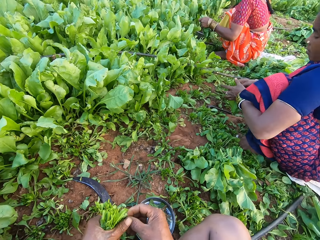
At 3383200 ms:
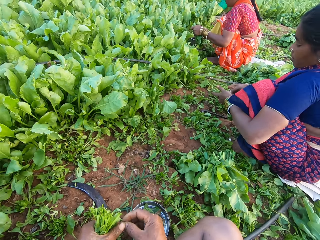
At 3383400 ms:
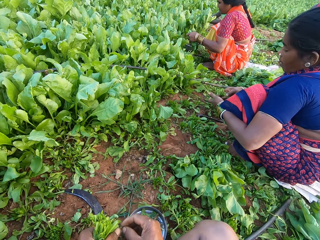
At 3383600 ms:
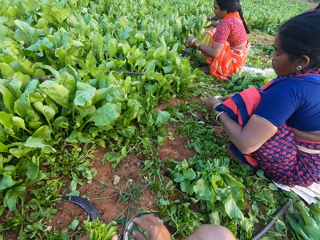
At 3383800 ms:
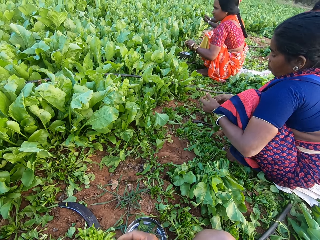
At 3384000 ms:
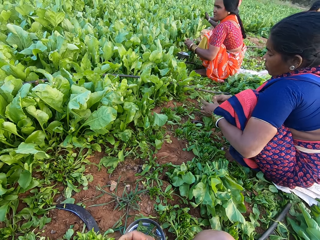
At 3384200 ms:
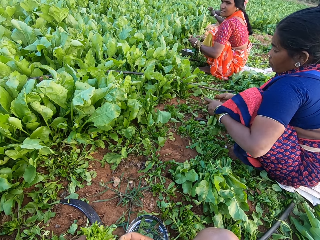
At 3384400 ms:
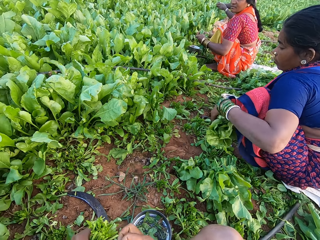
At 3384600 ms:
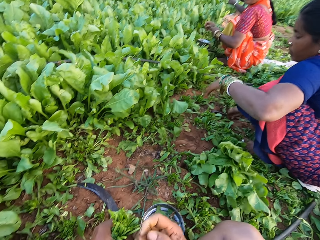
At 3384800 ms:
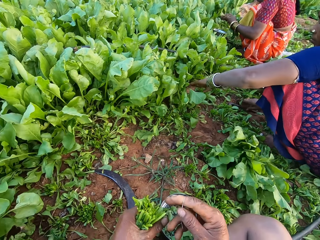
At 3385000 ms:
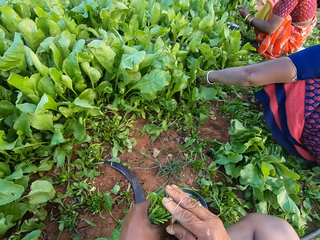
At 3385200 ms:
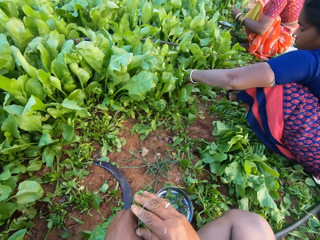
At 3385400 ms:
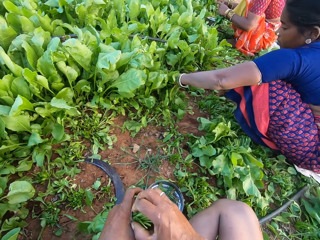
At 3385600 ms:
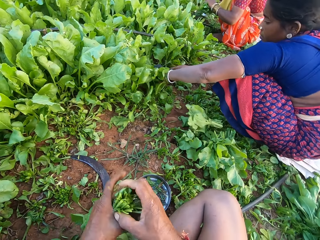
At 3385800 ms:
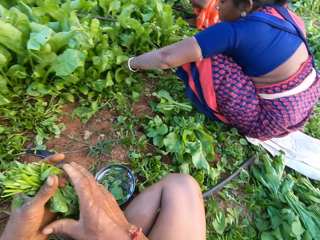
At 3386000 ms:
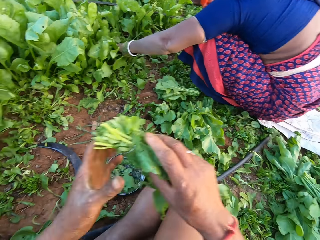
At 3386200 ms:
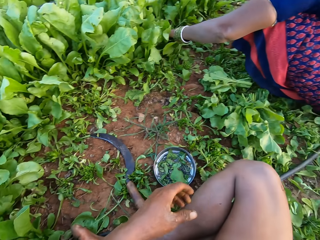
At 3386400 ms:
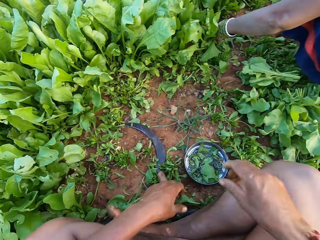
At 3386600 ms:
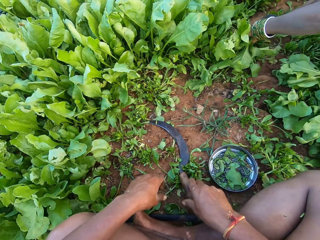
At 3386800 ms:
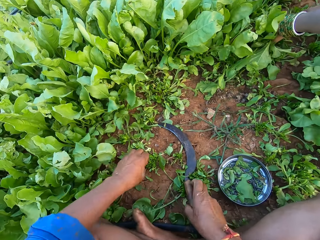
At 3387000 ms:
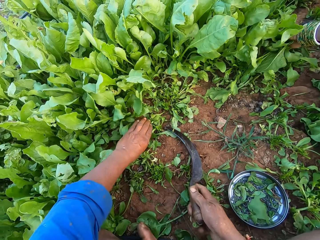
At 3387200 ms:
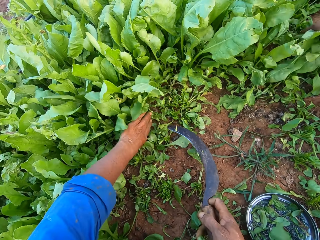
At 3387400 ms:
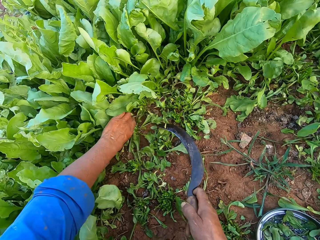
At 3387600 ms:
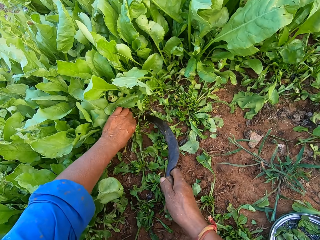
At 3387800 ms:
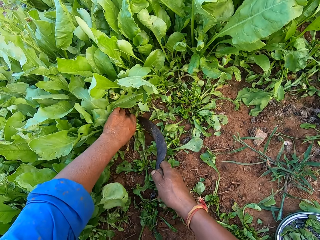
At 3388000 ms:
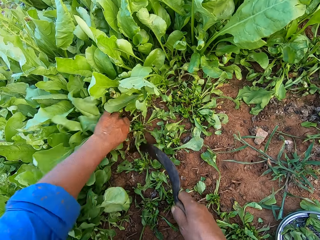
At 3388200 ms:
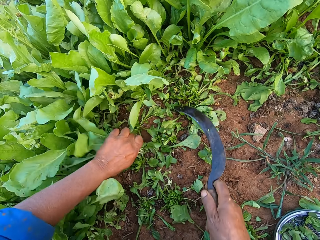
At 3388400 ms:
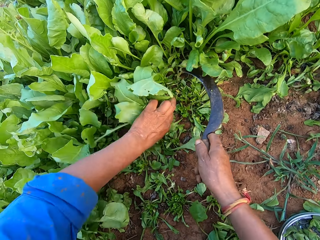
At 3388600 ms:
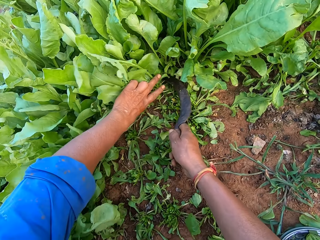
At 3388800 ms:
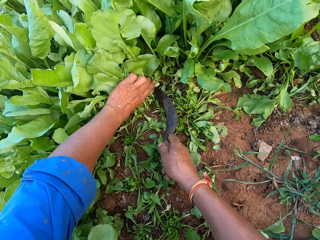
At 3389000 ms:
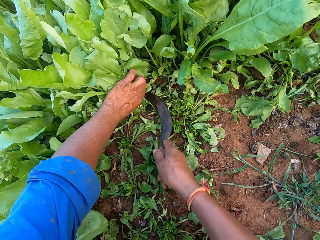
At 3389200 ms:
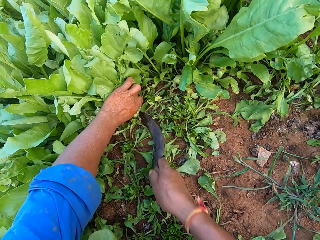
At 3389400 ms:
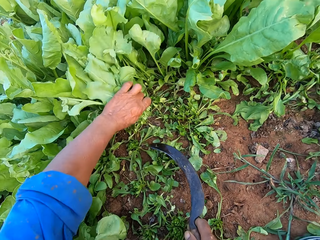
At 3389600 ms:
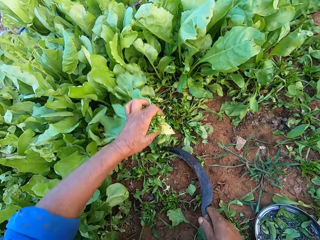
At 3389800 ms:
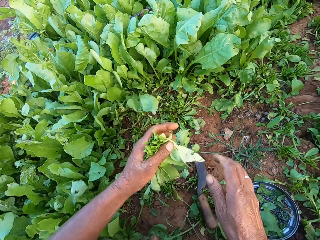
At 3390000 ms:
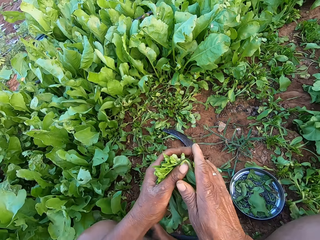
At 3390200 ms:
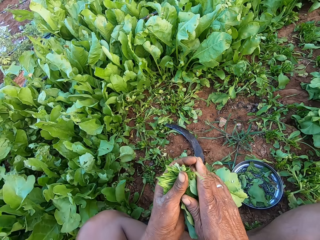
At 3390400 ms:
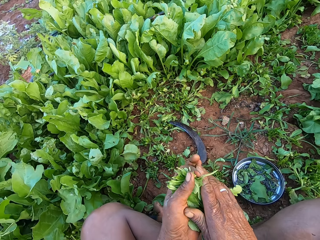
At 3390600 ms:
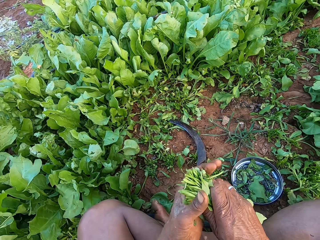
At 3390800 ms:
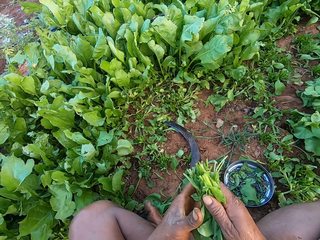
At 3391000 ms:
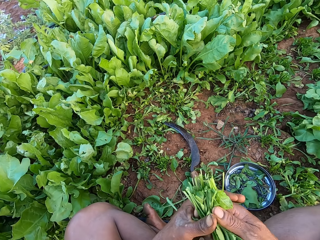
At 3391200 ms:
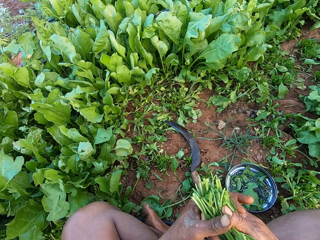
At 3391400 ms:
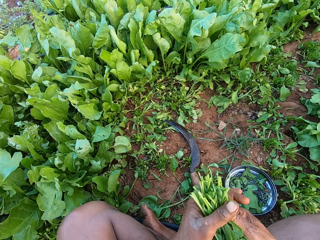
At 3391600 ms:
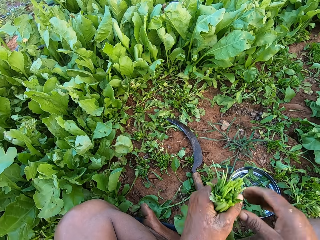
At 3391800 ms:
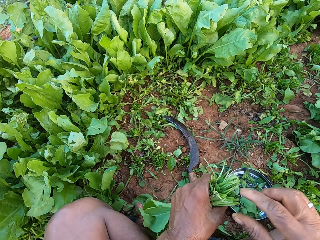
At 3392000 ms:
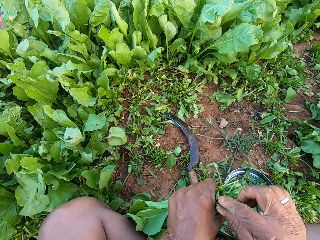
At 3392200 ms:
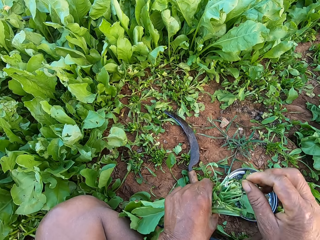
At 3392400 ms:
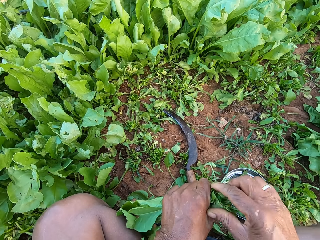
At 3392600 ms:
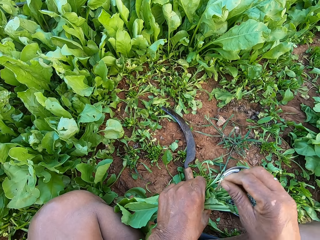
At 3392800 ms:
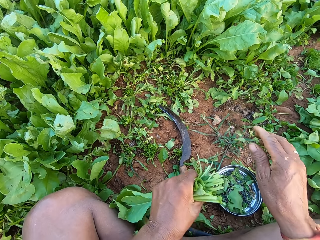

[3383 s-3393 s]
A woman picks a rubber band from the plate with her right hand. Another woman drops the spinach leaves on the ground with her left hand. The first woman ties the spinach leaves with the rubber band in her right hand. The other woman picks up the sickle from the ground with her right hand. The camera wearer ties the spinach leaves with the rubber band in his right hand. The first woman holds some spinach leaves on the ground with her left hand. The camera wearer passes the spinach leaves from his left hand to his right hand. The first woman cuts the spinach leaves with the sickle in her right hand. The camera wearer puts down the spinach. He picks up the sickle from the ground with his right hand. He holds some spinach leaves on the ground with his left hand. He cuts the spinach leaves with the sickle in his right hand. He drops the sickle on the ground with his right hand. He holds the spinach leaves in both hands.

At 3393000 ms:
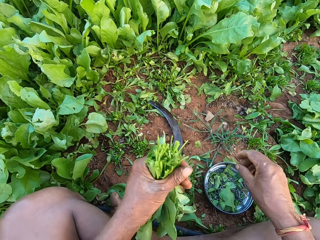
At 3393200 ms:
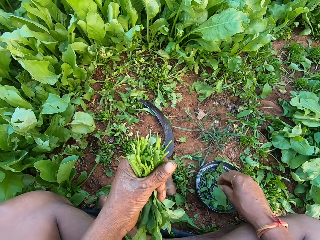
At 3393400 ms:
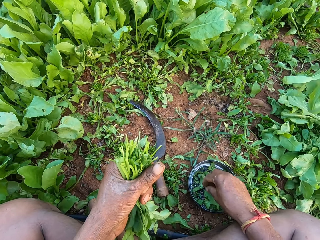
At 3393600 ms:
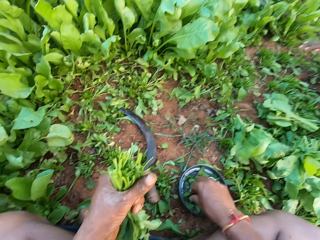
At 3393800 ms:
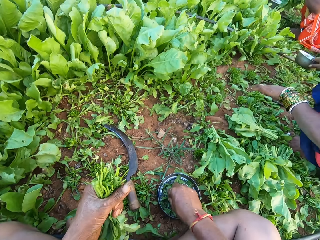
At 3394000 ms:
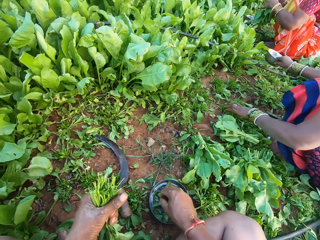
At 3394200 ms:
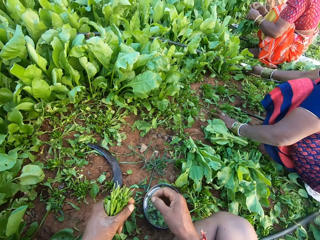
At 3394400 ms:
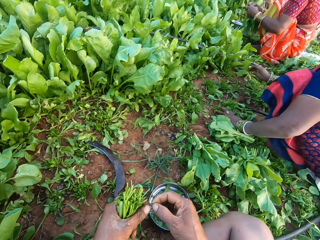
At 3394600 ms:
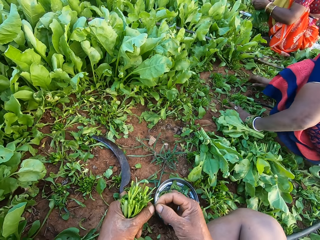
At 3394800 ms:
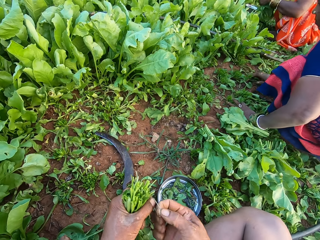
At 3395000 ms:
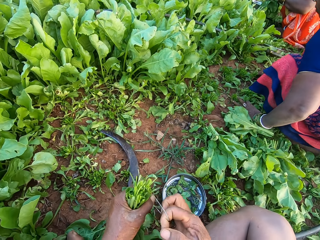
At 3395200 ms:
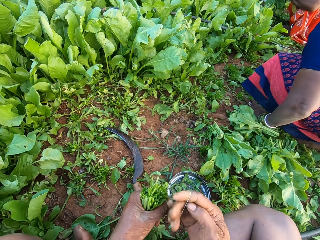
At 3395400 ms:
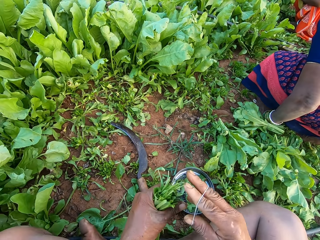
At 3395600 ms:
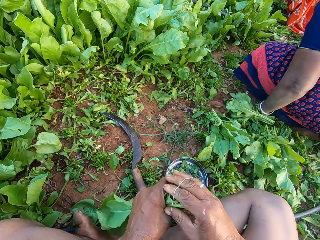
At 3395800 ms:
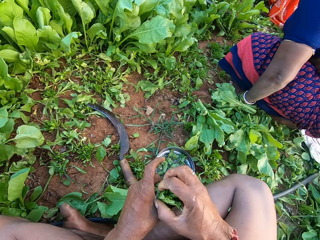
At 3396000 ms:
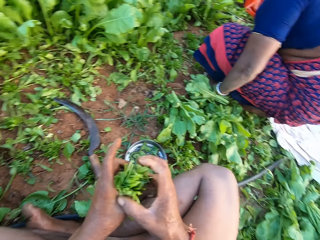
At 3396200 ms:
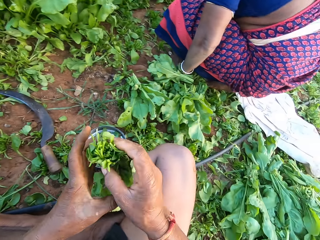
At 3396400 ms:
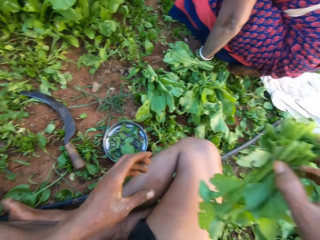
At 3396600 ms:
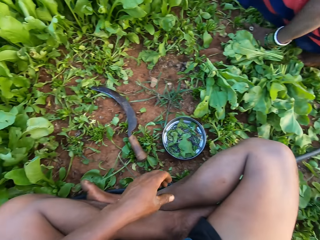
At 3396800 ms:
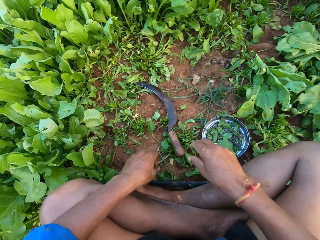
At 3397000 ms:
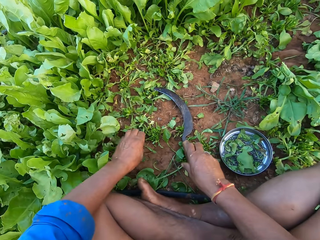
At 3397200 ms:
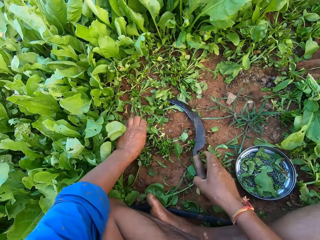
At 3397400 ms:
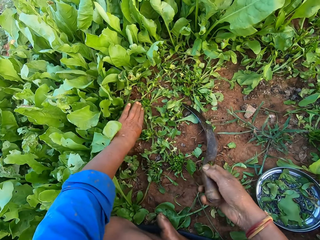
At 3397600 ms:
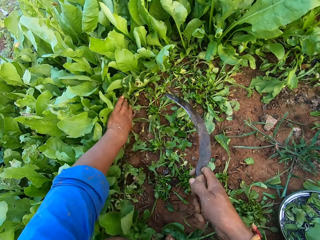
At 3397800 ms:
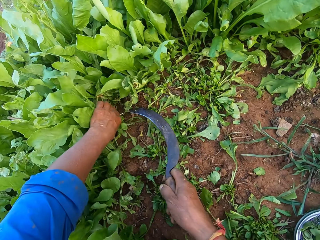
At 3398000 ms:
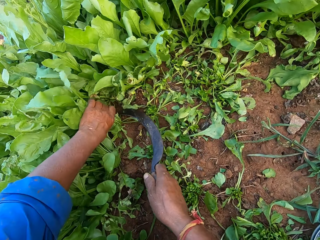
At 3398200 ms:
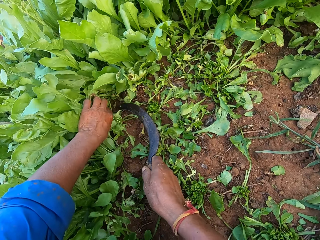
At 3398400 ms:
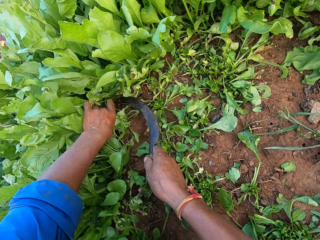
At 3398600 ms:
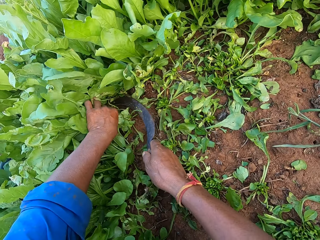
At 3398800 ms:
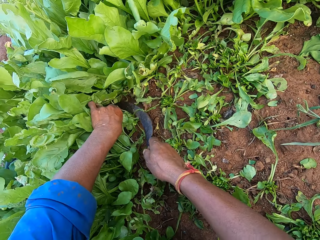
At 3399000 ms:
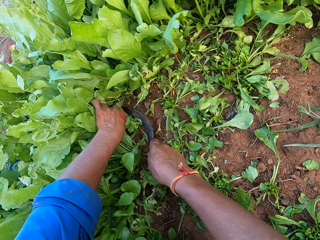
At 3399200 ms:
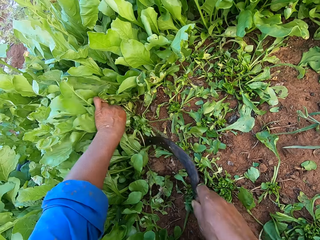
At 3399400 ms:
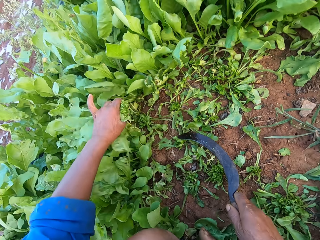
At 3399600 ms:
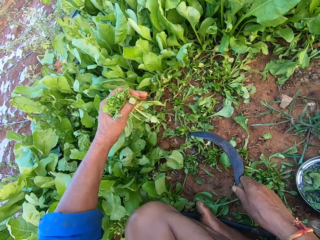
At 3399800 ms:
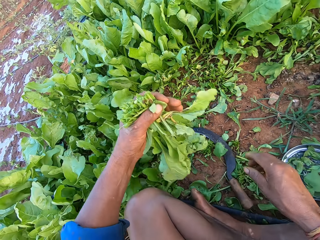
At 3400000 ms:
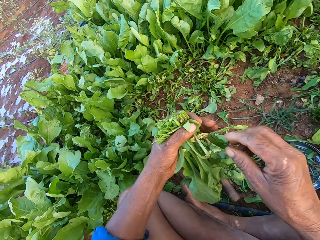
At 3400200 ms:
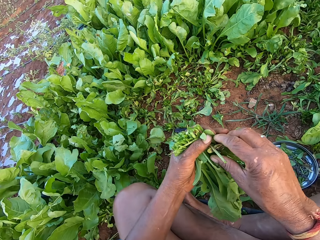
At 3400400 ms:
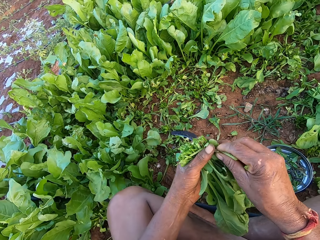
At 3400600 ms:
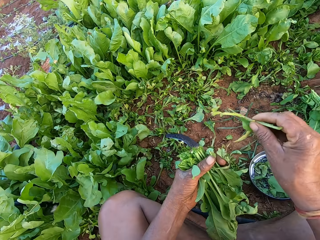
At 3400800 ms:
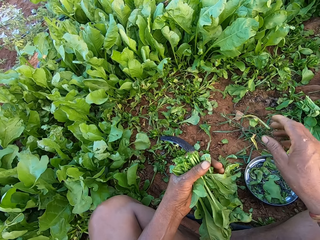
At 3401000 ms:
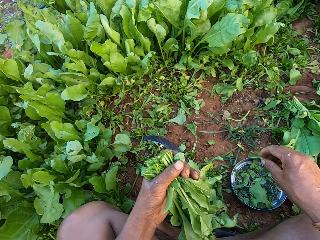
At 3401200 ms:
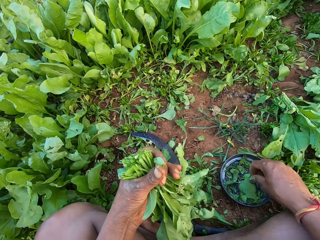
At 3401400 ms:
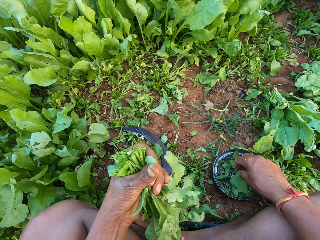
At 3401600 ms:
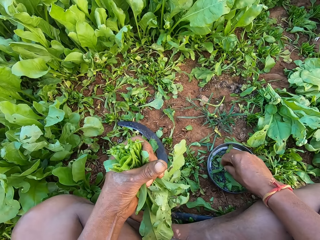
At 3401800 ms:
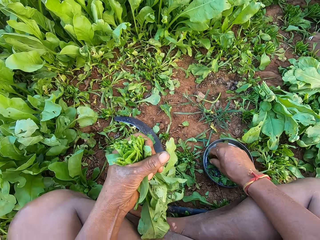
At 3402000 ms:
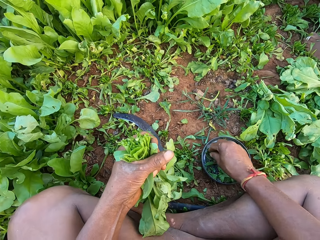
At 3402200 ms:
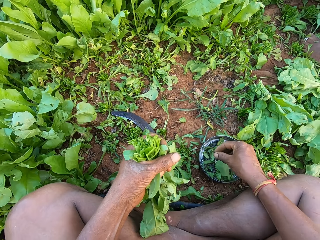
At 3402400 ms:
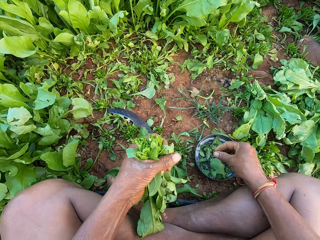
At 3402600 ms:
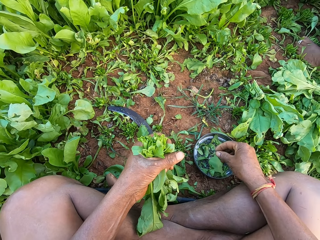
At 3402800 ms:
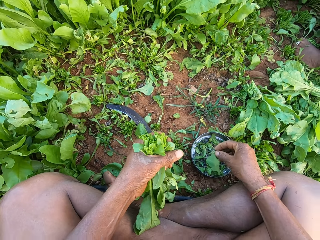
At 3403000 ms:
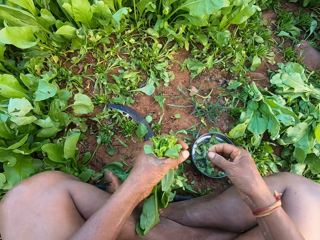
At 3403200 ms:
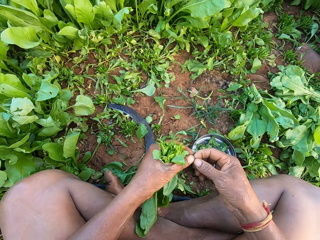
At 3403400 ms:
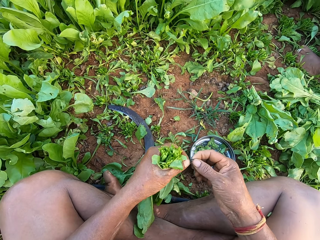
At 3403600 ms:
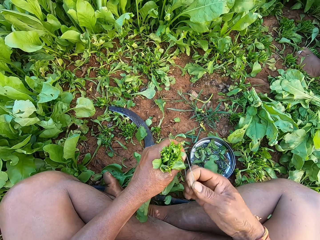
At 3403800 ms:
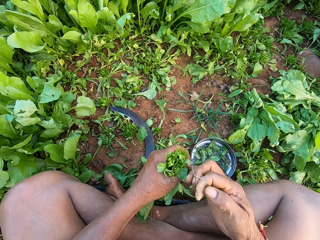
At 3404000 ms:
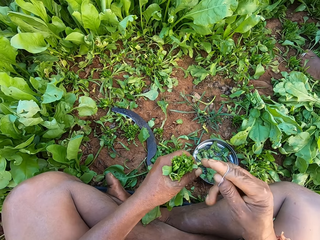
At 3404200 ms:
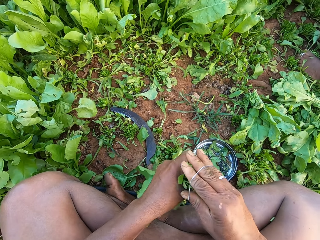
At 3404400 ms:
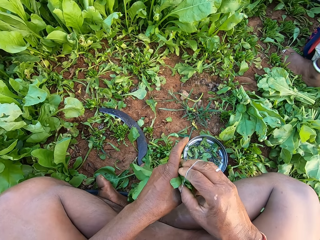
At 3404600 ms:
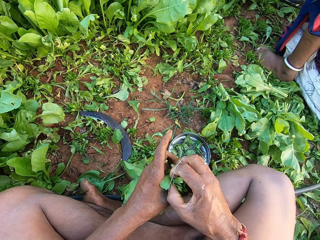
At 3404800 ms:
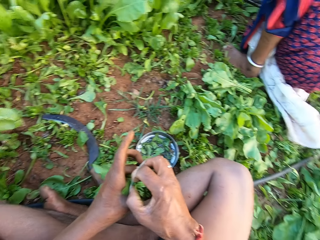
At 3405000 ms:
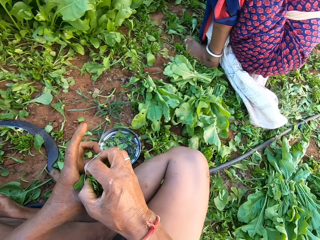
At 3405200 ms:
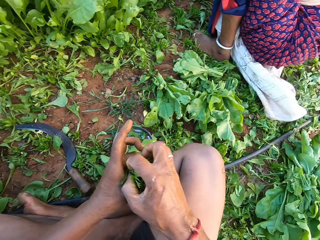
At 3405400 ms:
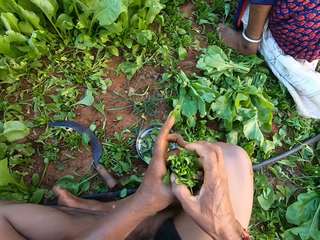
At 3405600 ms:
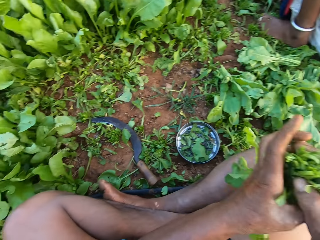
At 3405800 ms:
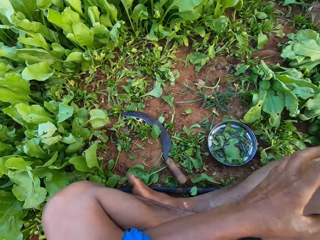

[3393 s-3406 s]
The camera wearer picks up a rubber band from the plate with his right hand. A woman moves the plate on the ground with her right hand. Another woman holds some spinach leaves in her left hand. The camera wearer ties the spinach leaves with the rubber band in his right hand. He passes the spinach leaves from his left hand to his right hand. He puts down the spinach. He picks up the sickle from the ground with his right hand. He holds some spinach leaves on the ground with his left hand. He cuts the spinach leaves with the sickle in his right hand. He drops the sickle on the ground with his right hand. He removes a stalk from the spinach leaves with his right hand. He holds the spinach. He picks up a rubber band from the plate with his right hand. He ties the spinach leaves with the rubber band in his right hand.
